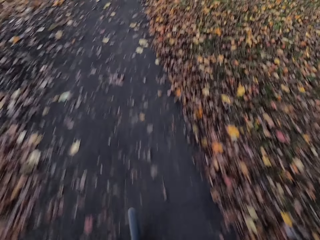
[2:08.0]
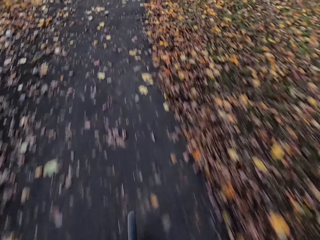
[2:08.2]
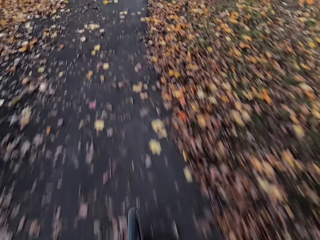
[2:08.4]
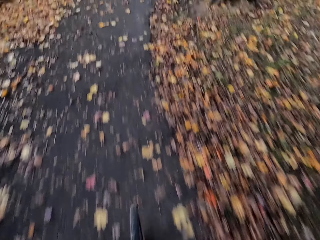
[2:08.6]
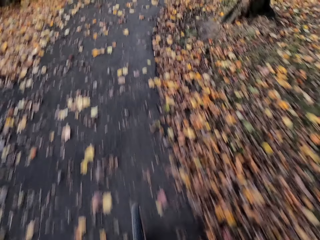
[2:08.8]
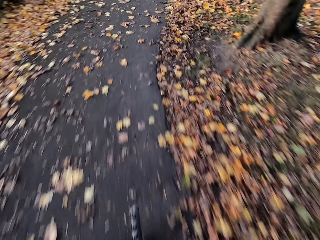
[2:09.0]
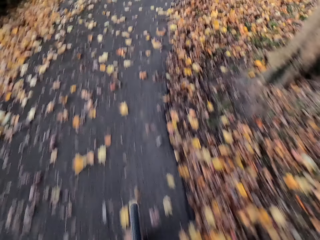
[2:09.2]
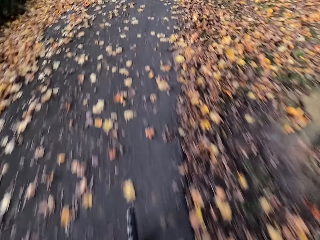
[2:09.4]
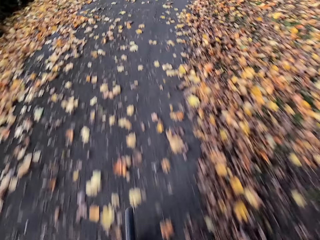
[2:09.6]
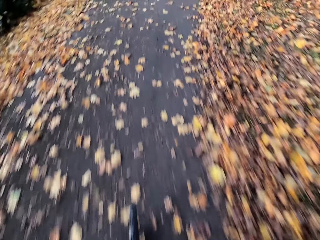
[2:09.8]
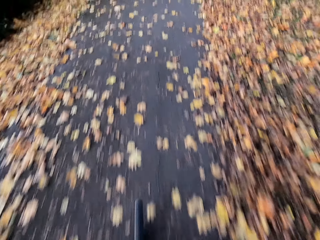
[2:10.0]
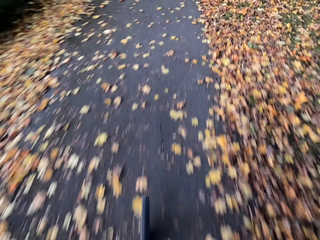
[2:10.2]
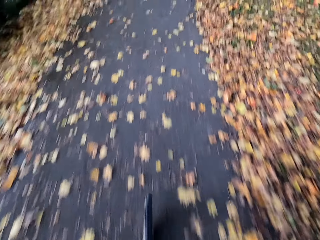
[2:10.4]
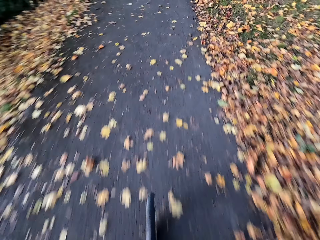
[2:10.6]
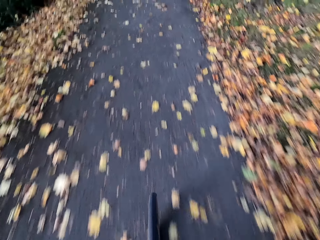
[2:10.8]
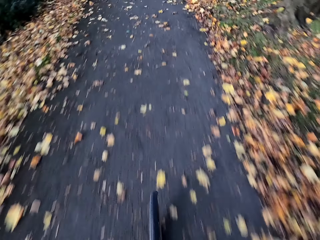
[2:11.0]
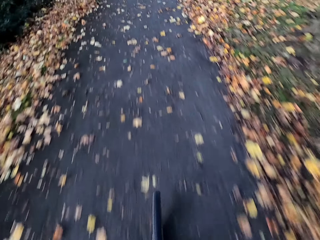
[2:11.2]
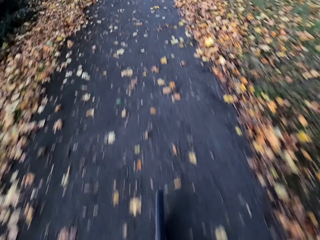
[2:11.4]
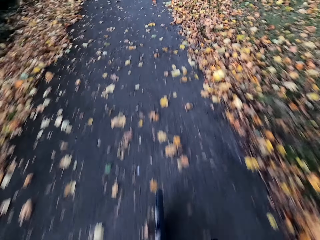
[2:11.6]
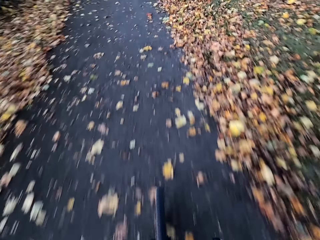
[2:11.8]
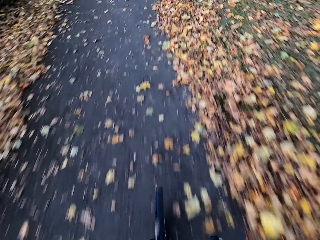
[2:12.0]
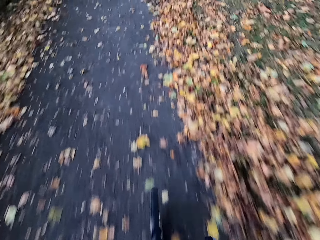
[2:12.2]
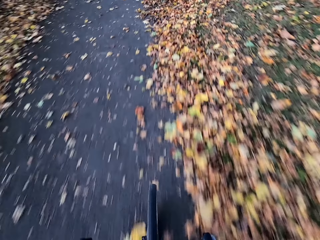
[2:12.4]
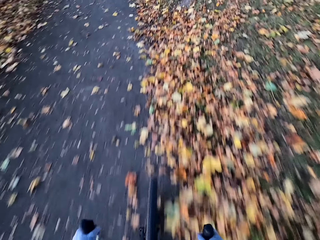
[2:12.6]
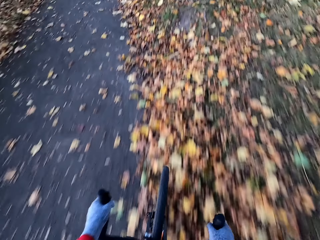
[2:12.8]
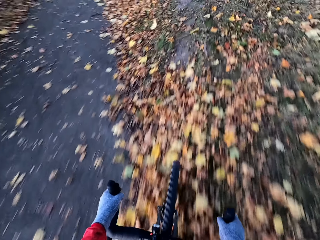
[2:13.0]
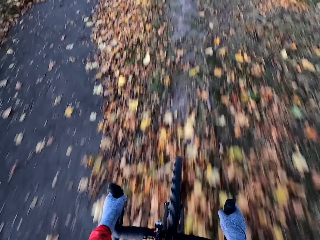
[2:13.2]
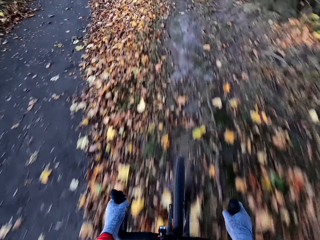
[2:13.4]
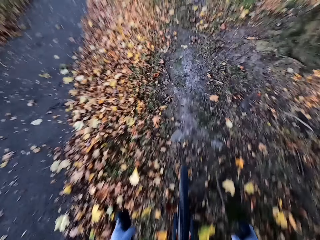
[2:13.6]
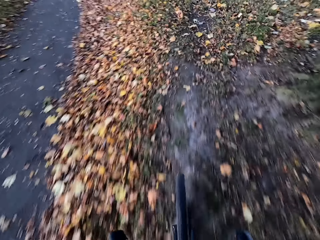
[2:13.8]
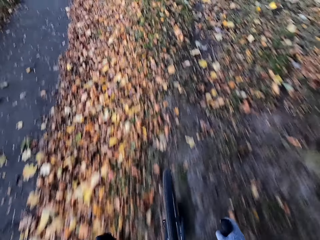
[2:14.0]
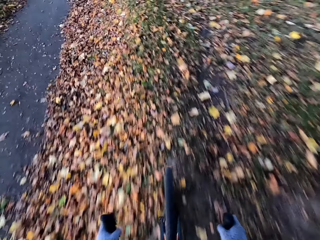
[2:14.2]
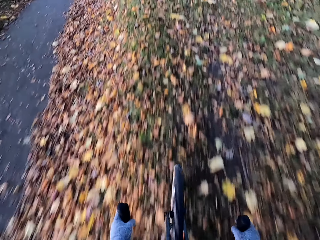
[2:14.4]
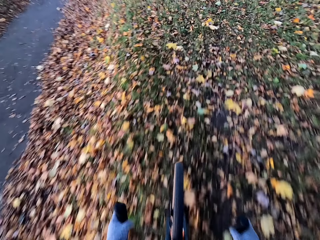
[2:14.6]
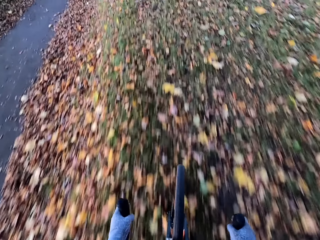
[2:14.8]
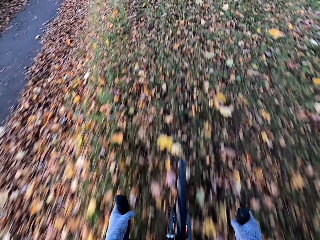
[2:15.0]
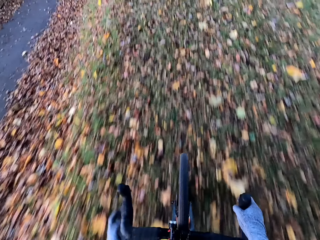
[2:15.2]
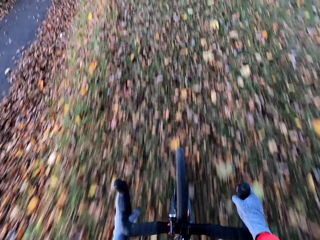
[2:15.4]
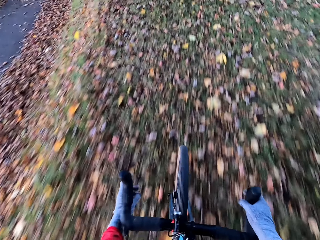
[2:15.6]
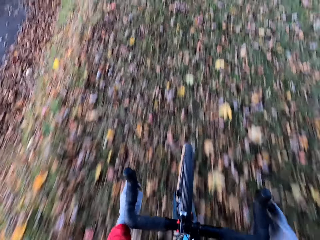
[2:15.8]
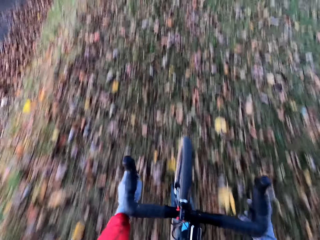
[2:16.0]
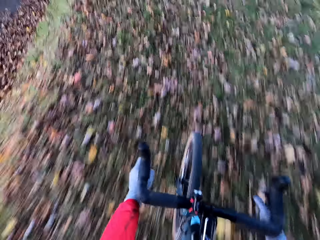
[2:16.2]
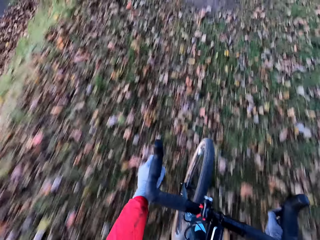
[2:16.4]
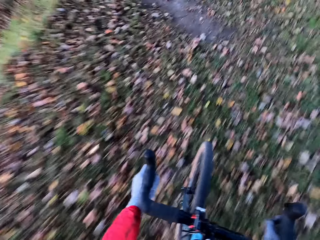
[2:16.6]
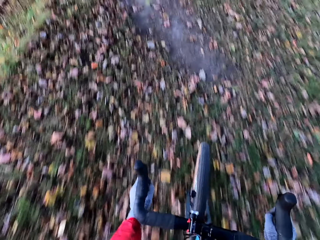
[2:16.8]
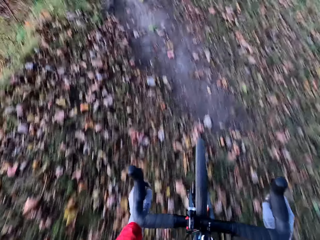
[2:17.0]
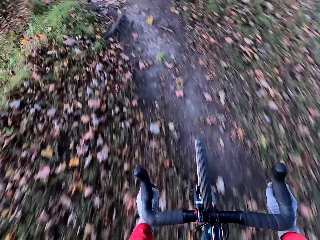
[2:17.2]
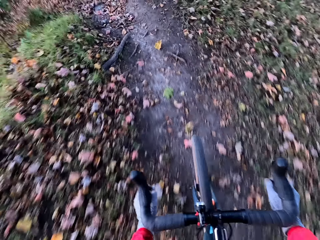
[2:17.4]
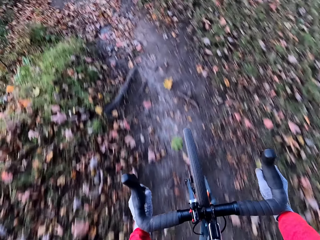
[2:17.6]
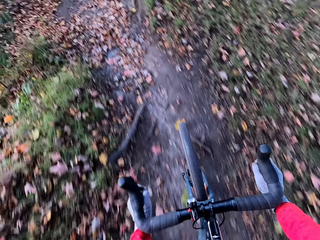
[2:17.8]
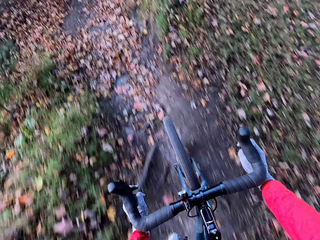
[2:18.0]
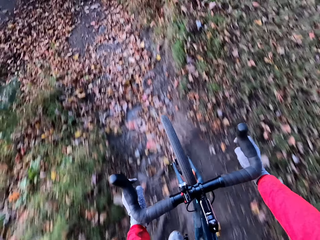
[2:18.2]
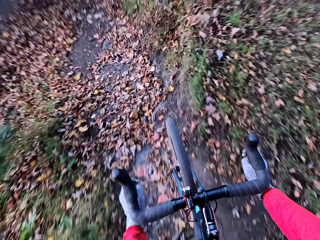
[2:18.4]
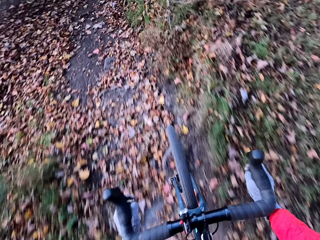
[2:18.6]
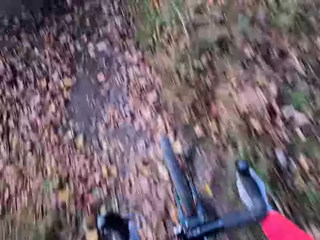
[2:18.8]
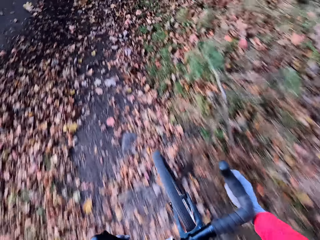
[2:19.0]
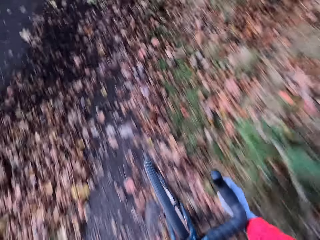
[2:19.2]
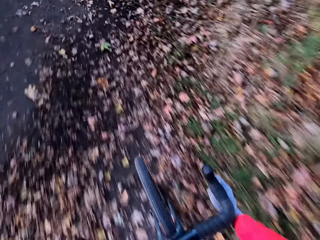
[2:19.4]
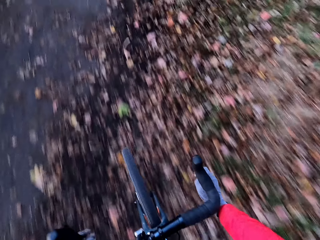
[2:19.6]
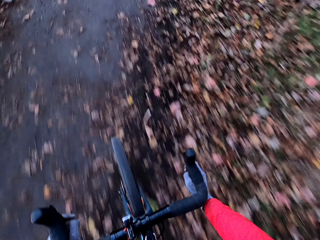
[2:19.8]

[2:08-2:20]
The camera wearer rides the bicycle on grasses with his hands.

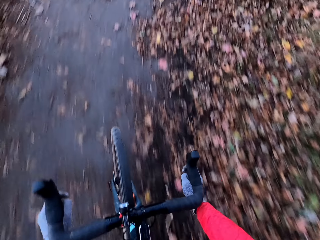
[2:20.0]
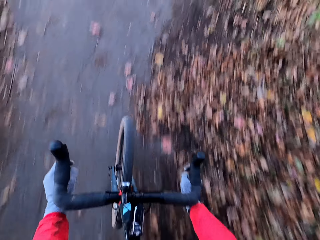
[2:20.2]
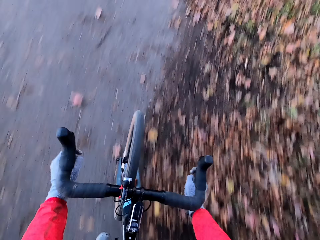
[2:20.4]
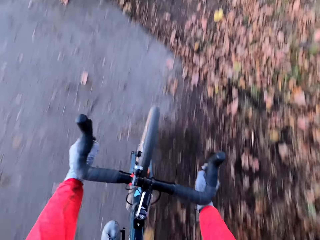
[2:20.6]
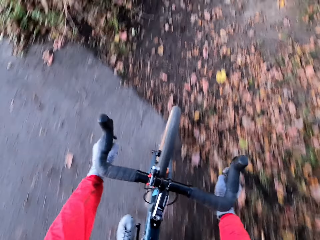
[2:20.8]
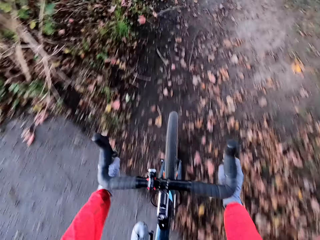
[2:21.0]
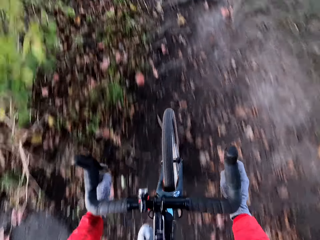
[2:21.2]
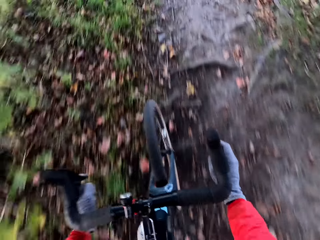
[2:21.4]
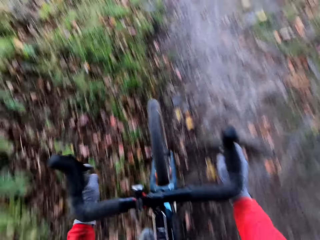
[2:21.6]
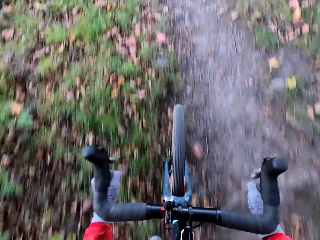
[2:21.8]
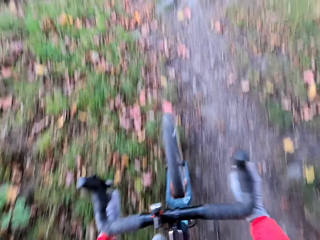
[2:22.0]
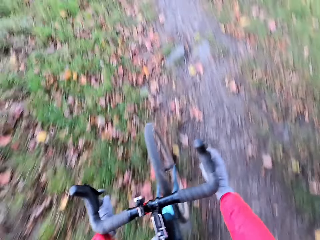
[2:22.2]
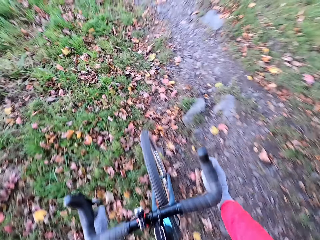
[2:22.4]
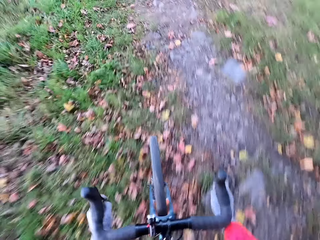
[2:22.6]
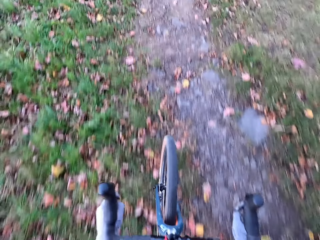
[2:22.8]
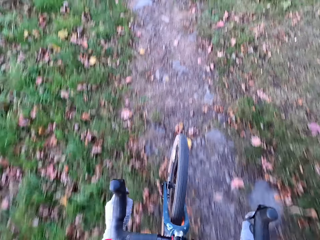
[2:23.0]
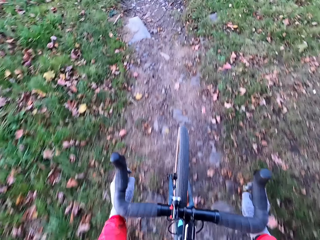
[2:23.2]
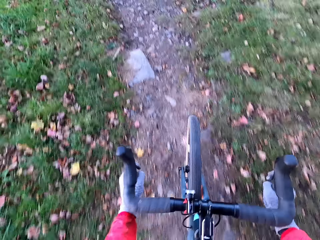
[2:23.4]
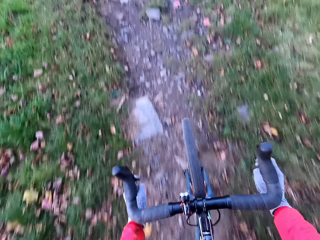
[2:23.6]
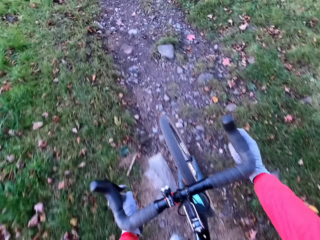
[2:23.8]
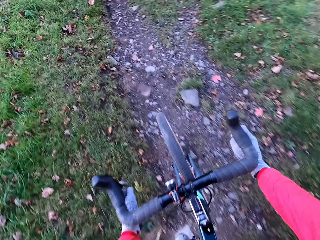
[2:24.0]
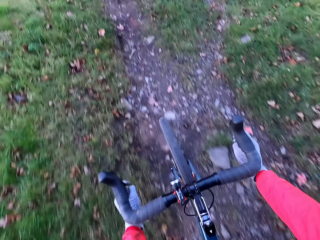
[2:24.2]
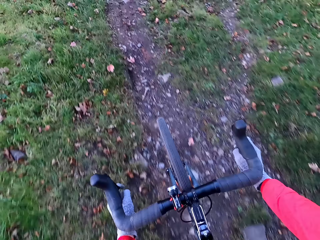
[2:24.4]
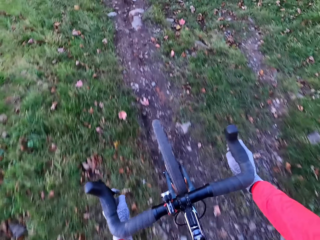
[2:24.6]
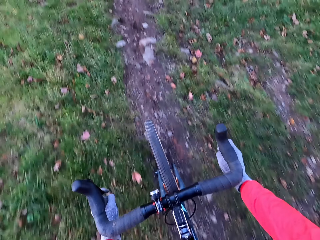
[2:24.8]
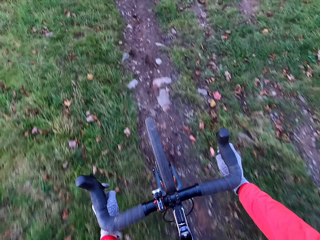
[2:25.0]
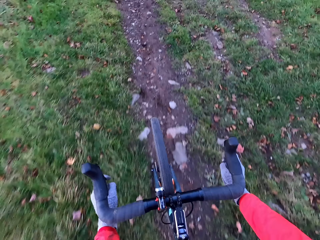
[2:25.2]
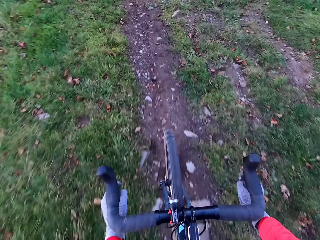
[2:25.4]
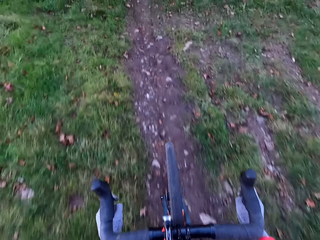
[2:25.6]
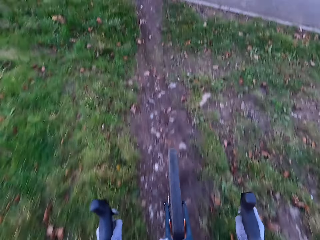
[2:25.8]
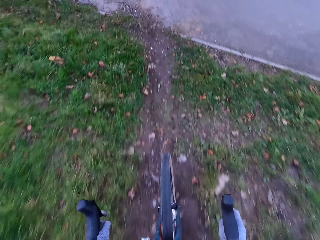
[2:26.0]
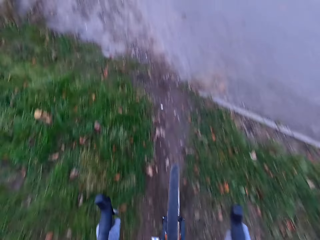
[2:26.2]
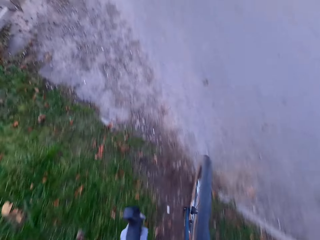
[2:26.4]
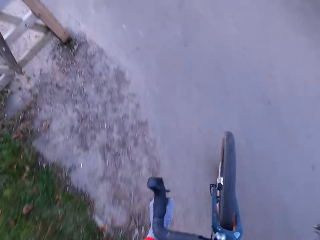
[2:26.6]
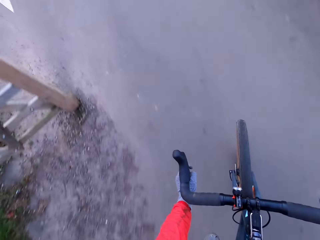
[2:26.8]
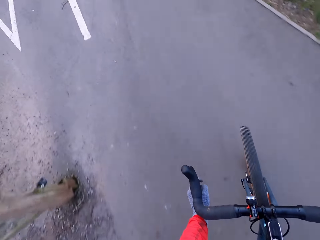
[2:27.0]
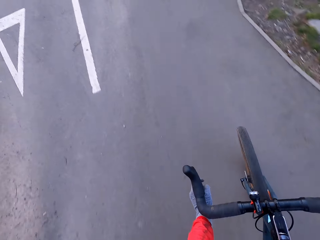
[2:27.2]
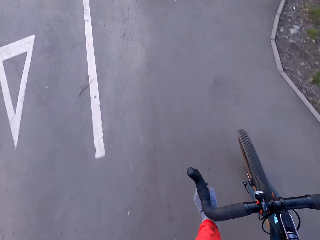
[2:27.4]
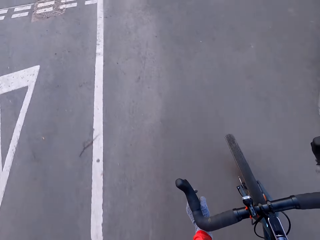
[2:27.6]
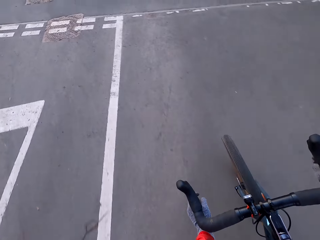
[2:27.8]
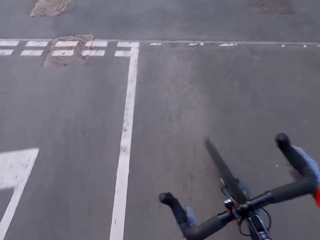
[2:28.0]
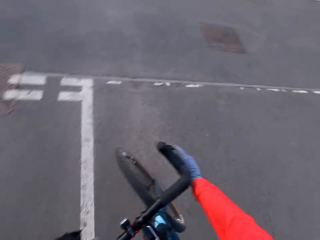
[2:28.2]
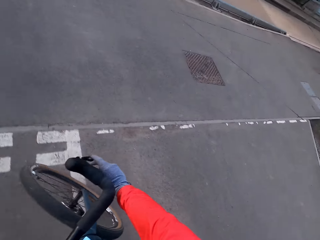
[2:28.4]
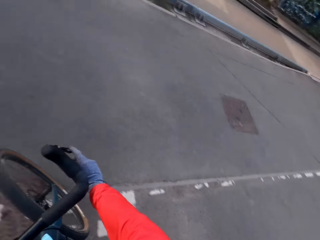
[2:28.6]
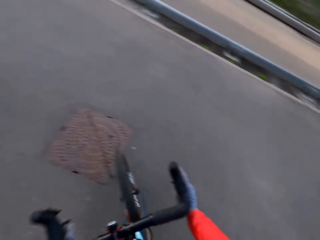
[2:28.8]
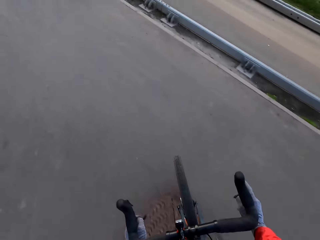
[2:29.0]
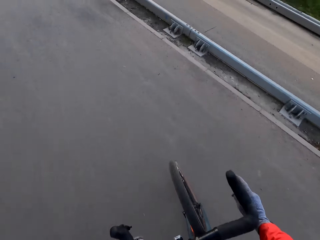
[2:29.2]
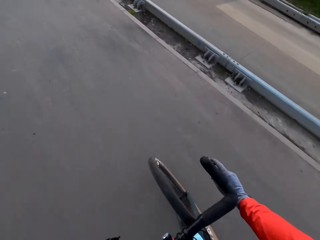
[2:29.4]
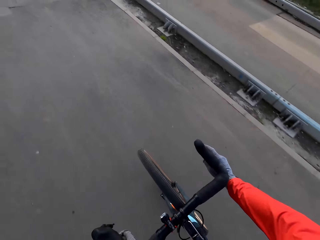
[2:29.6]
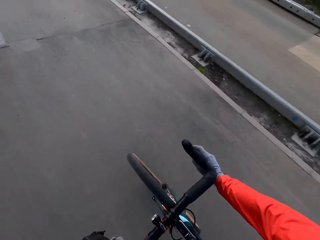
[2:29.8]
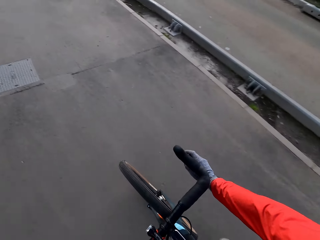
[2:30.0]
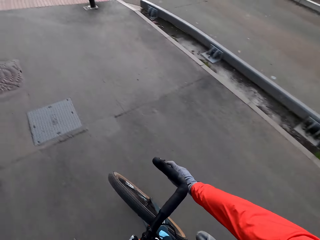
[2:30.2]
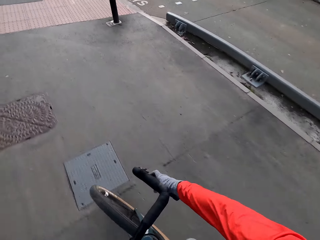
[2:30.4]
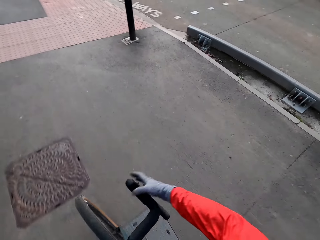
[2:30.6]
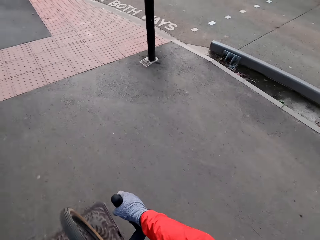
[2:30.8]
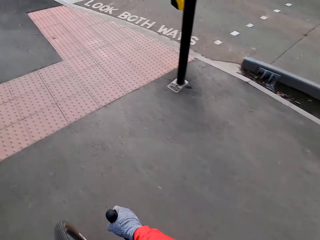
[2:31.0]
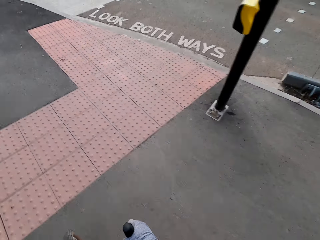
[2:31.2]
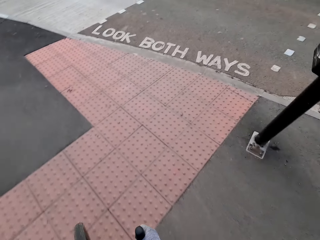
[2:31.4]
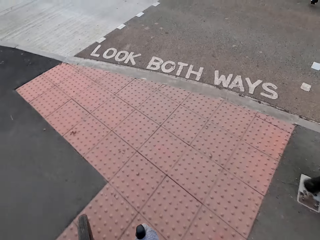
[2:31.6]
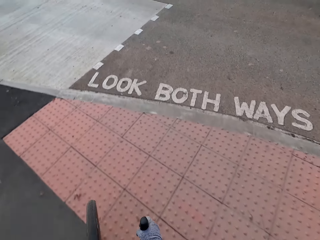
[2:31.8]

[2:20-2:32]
The camera wearer rides the bicycle on the road with his hands.
